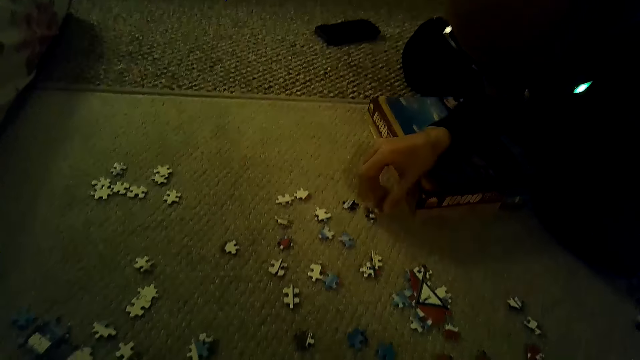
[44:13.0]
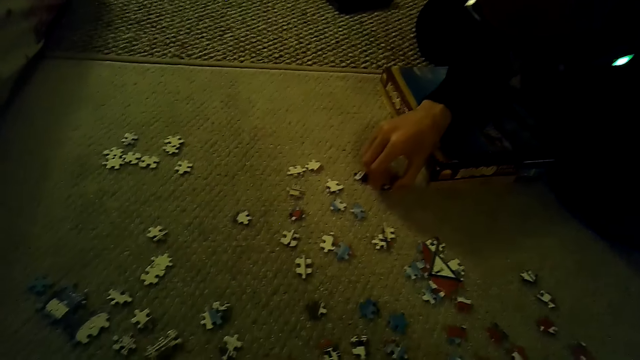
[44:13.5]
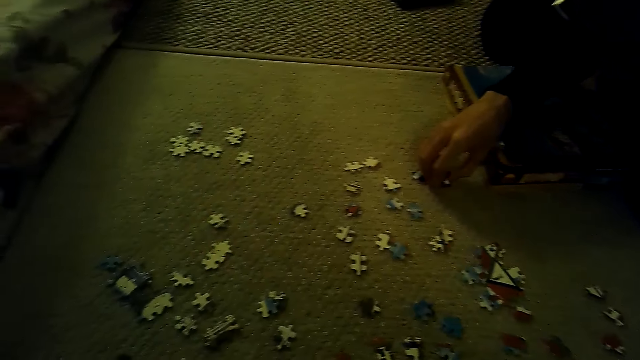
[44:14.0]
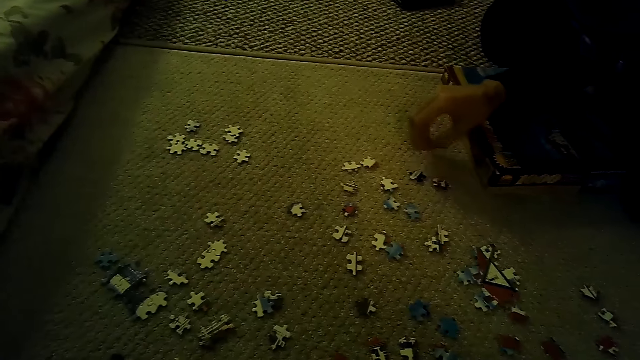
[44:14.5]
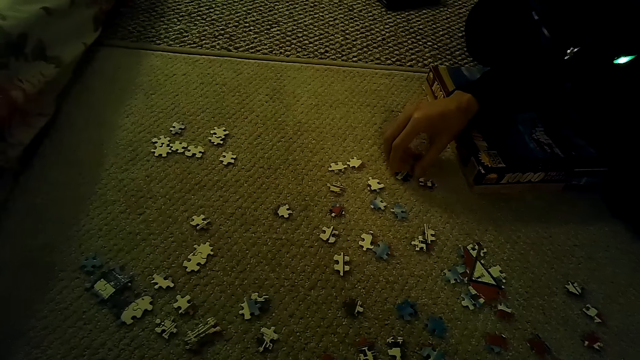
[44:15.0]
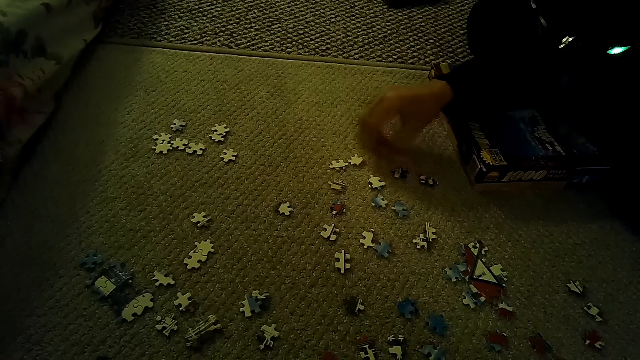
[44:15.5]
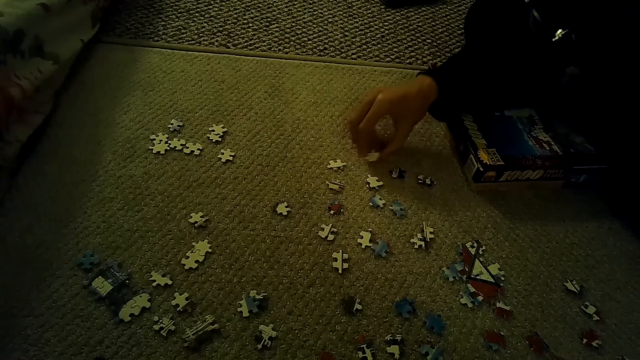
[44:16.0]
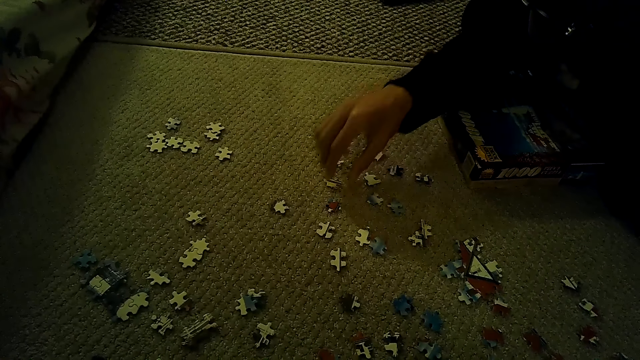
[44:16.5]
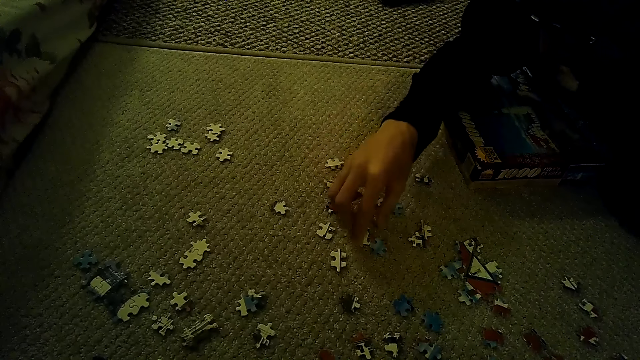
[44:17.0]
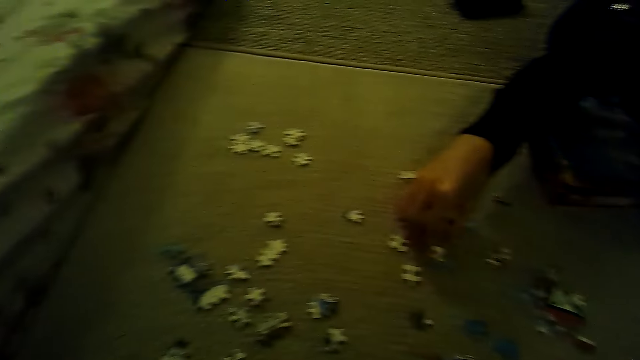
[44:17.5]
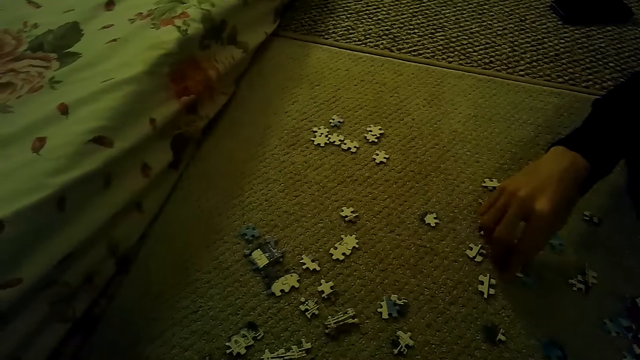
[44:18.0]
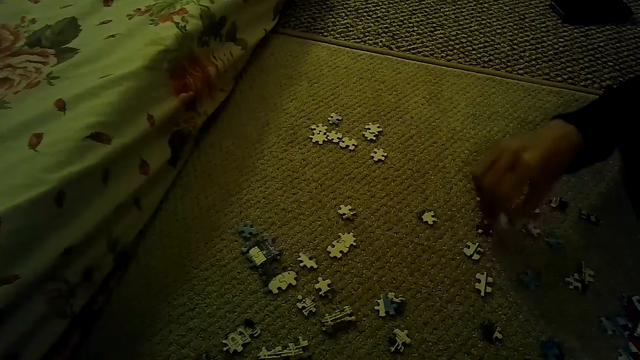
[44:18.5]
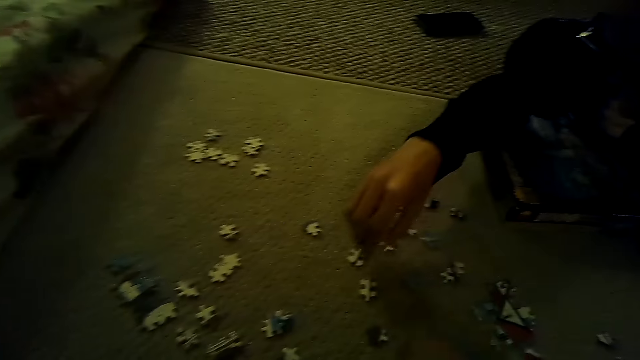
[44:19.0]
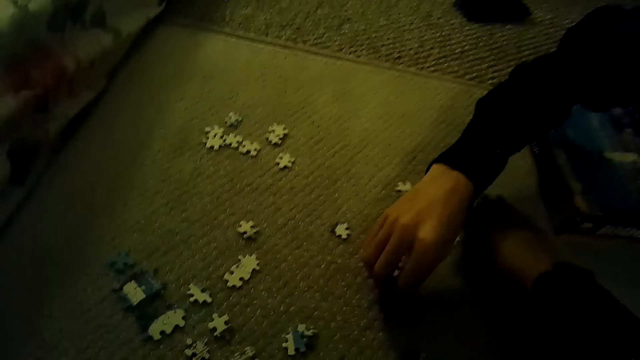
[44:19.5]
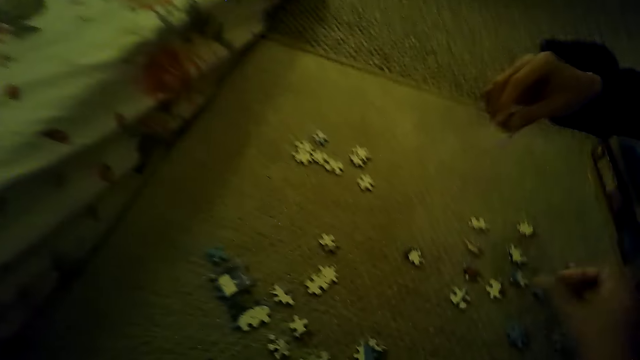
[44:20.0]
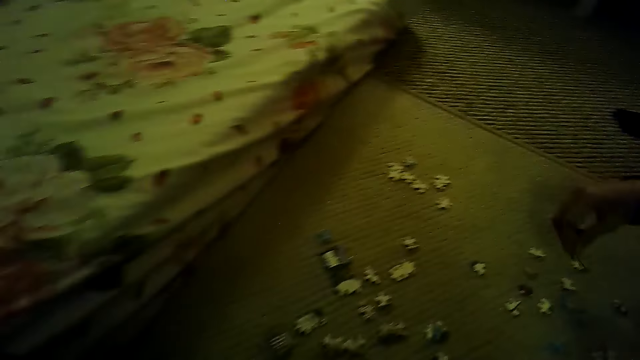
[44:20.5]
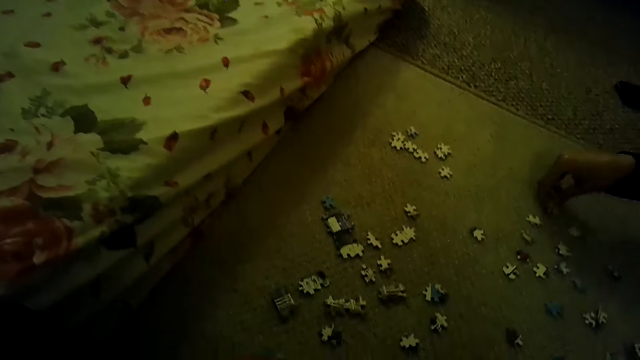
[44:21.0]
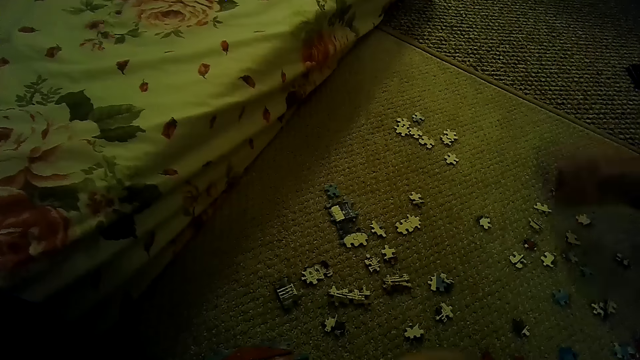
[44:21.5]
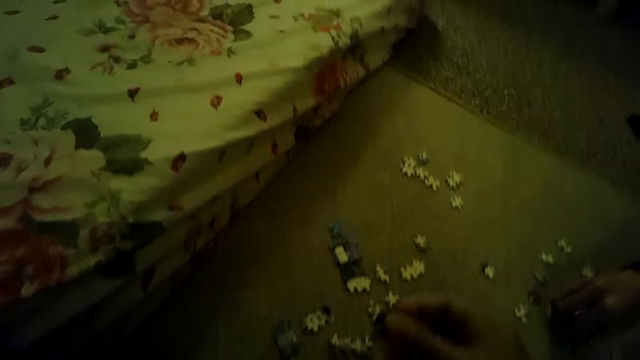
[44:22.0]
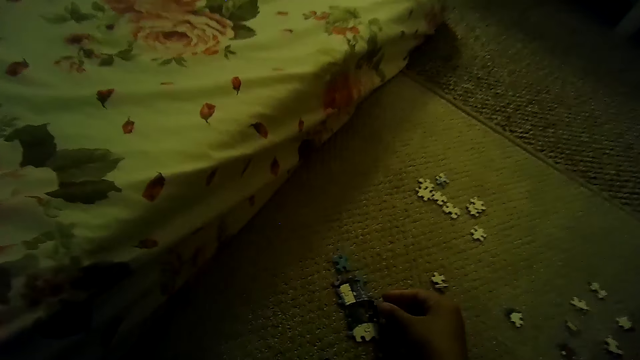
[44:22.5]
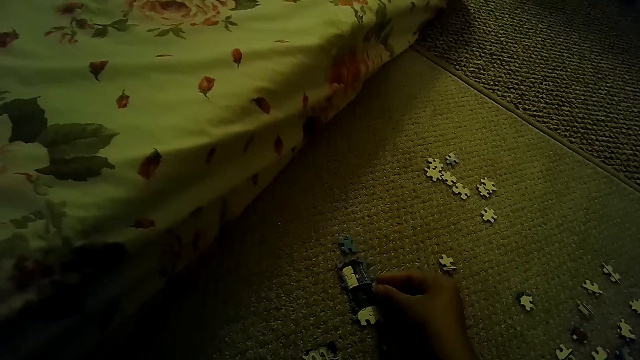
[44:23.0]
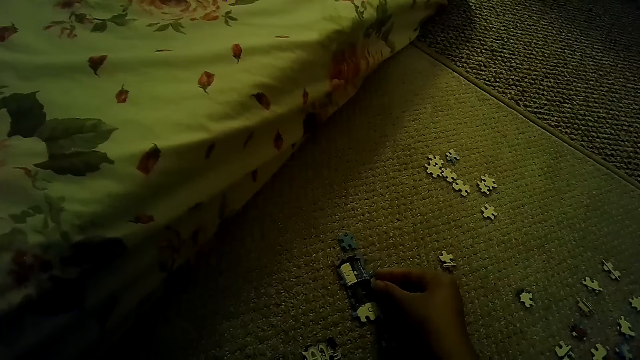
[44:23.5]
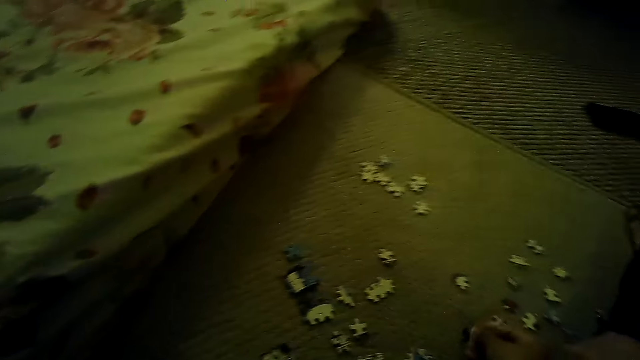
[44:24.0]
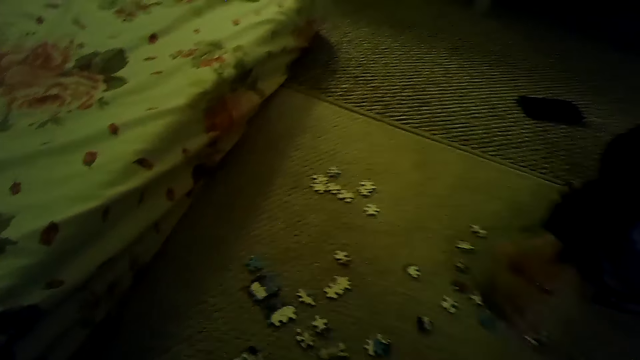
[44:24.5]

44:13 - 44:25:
A man plays the jigsaw puzzle on the floor. The man moves the puzzle pieces. The camera wearer plays the jigsaw puzzle on the floor. They pick a puzzle piece. They fix the puzzle pieces.

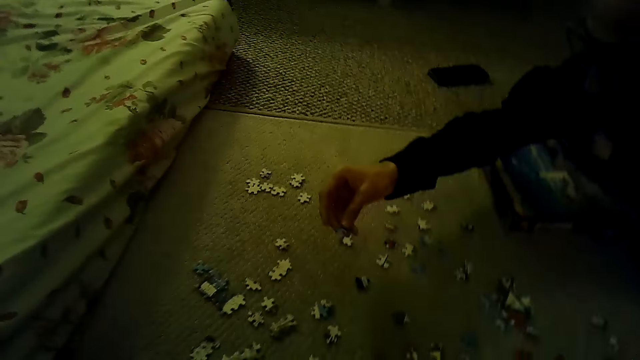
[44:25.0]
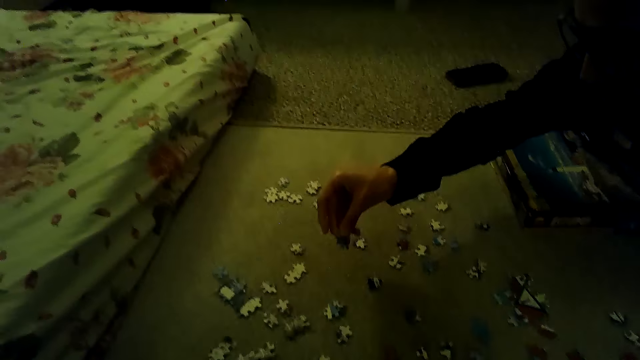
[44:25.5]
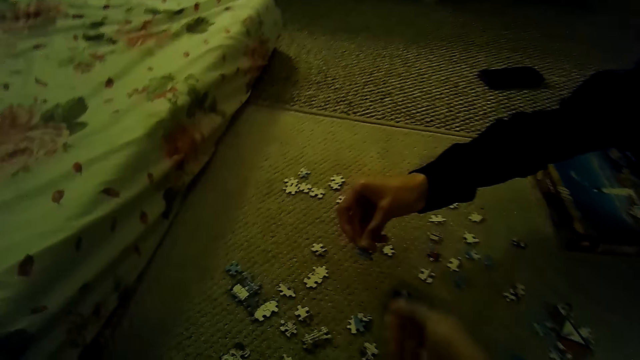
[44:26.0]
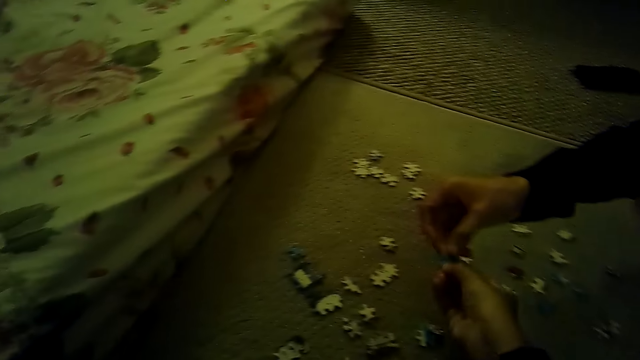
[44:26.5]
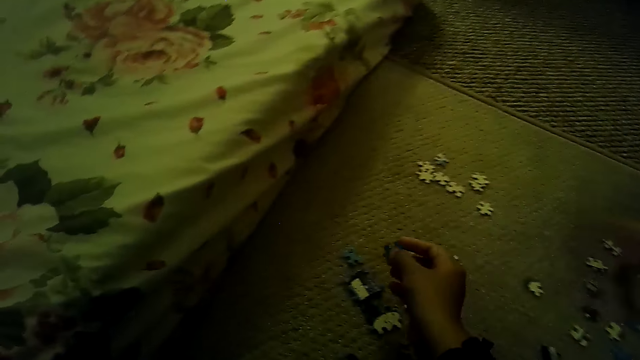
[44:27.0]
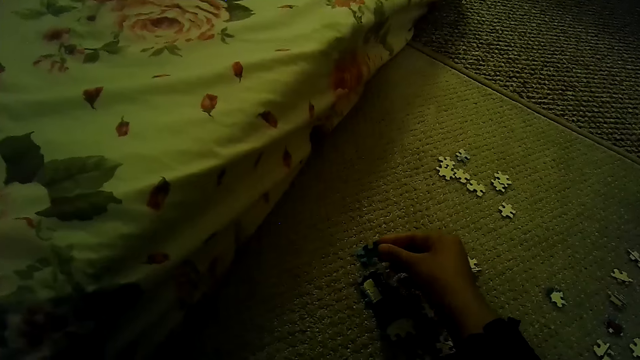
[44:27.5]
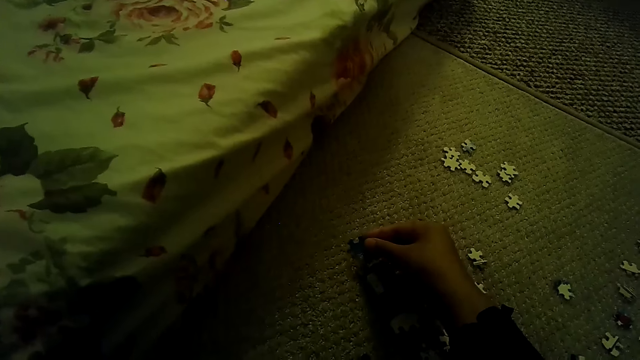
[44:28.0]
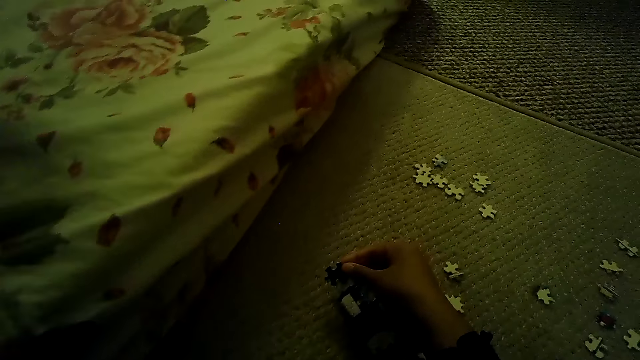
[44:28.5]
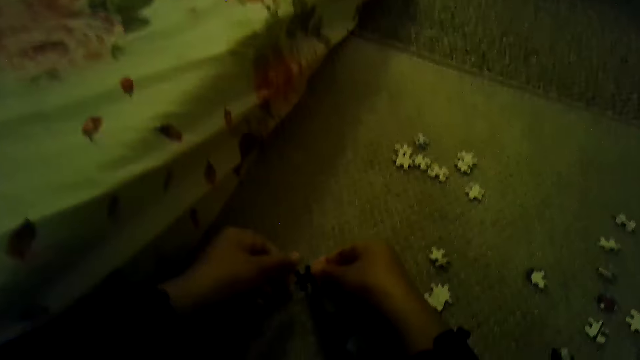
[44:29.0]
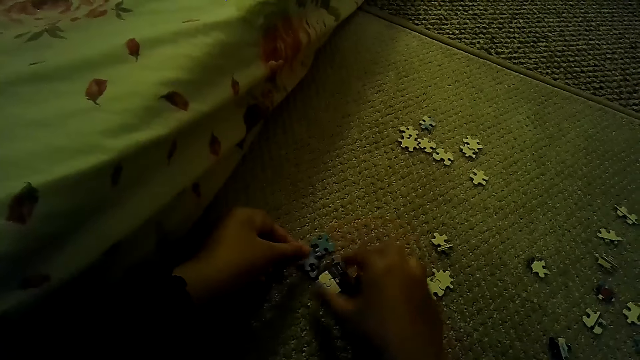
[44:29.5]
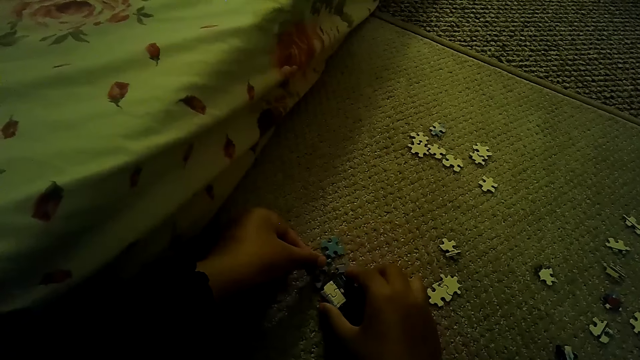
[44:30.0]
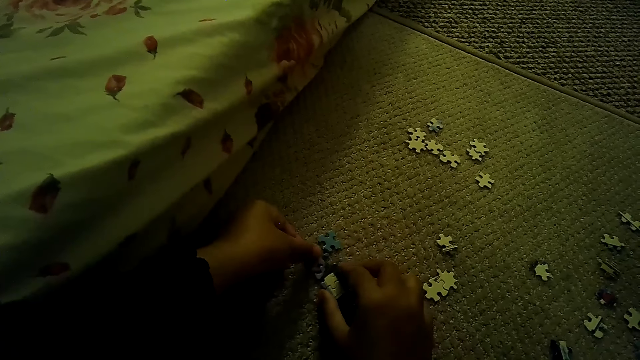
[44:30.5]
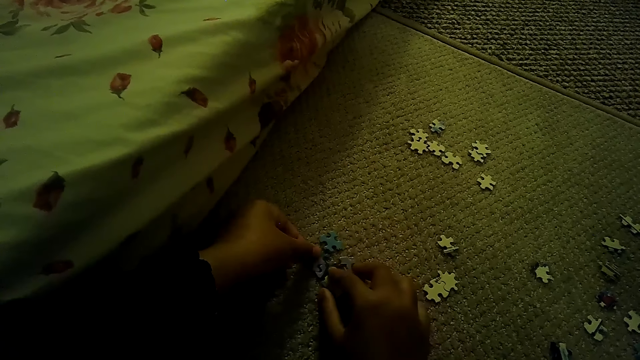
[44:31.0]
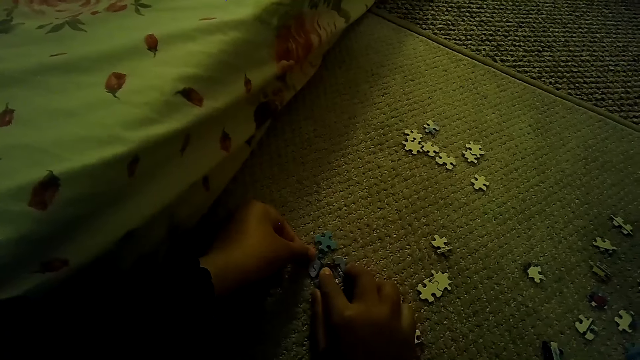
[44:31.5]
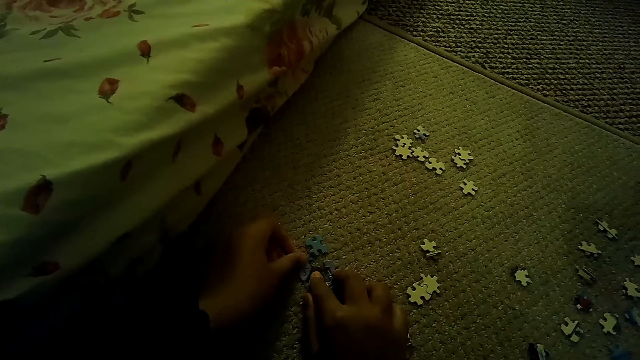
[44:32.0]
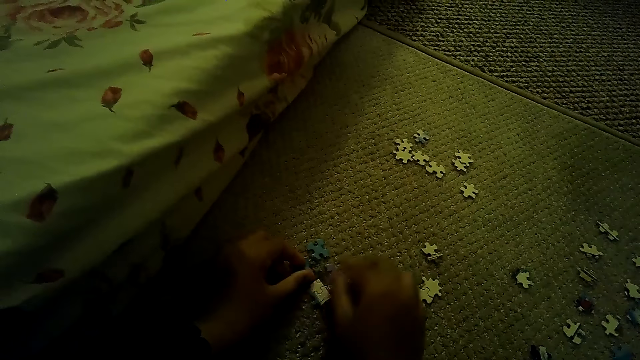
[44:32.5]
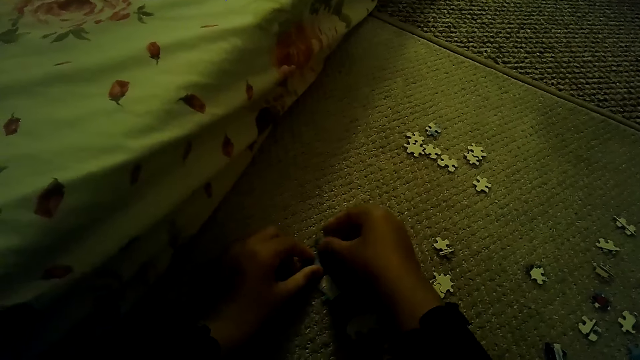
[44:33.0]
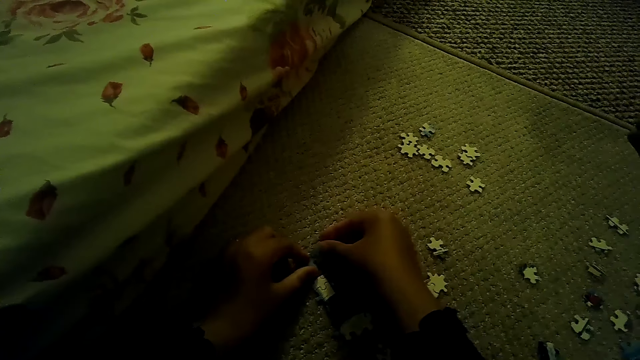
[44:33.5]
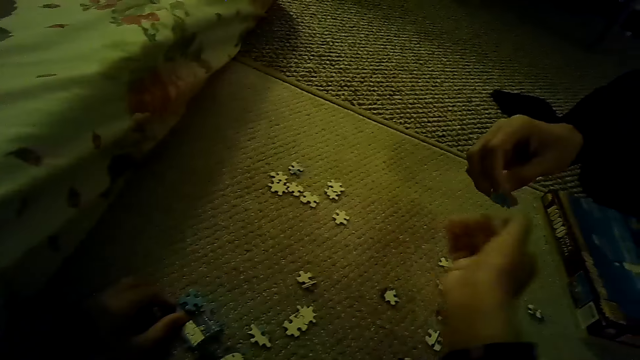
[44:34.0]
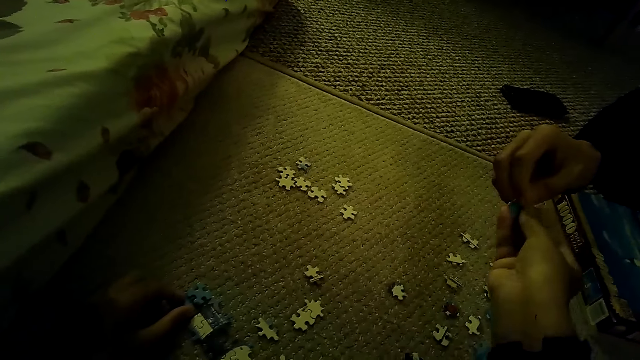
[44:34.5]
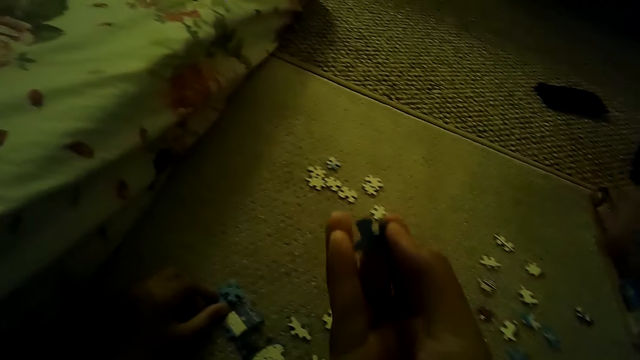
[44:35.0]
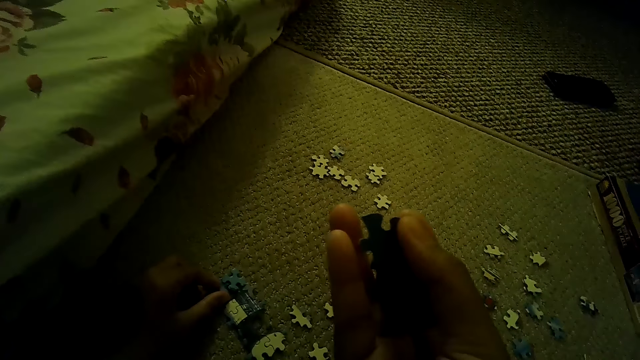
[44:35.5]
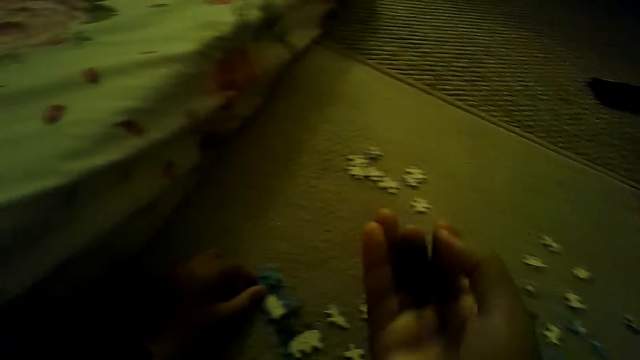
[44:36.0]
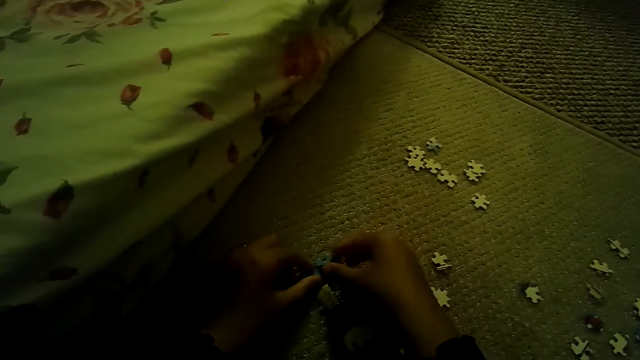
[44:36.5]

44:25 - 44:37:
A man gives the camera wearer a jigsaw puzzle piece. The camera wearer plays the jigsaw puzzle on the floor. They fix the puzzle piece. They hold the puzzle piece with both hands. They fix the puzzle pieces. The man gives the camera wearer the jigsaw puzzle piece. The camera wearer stares at the jigsaw puzzle piece.
